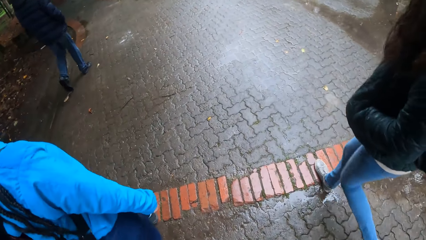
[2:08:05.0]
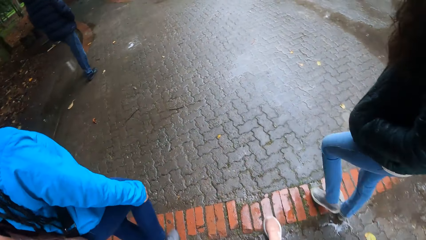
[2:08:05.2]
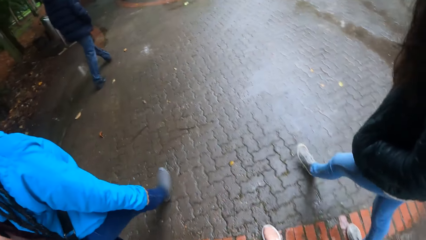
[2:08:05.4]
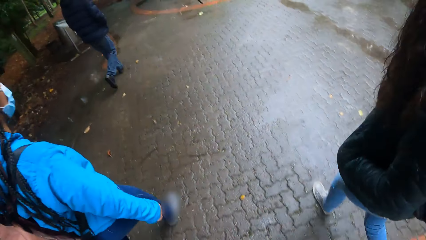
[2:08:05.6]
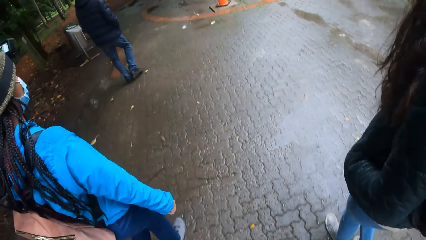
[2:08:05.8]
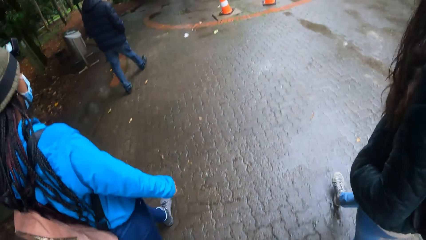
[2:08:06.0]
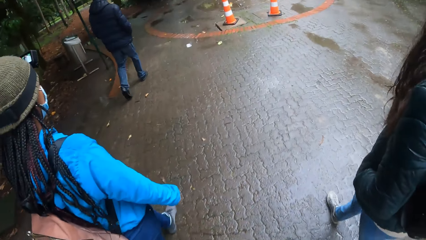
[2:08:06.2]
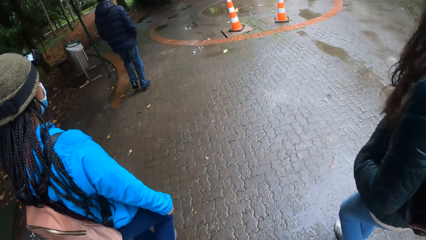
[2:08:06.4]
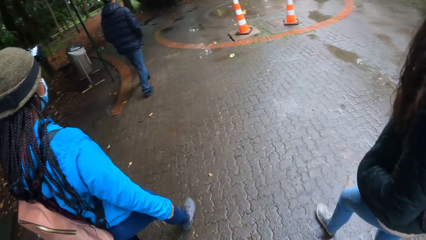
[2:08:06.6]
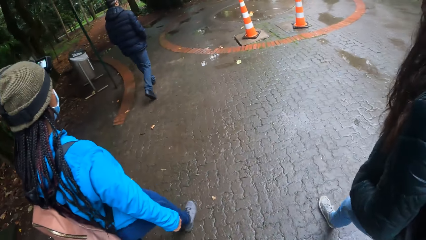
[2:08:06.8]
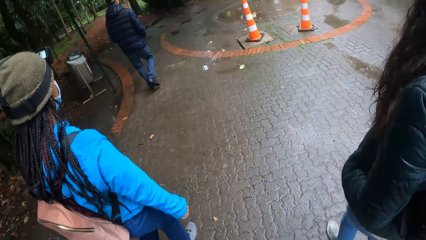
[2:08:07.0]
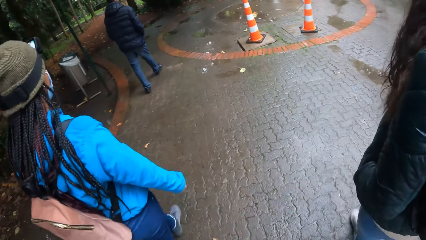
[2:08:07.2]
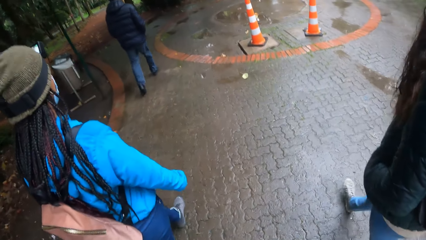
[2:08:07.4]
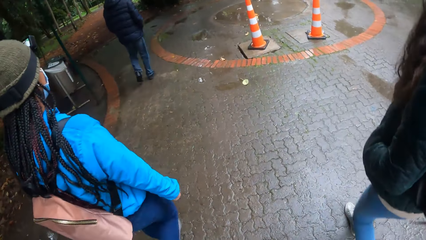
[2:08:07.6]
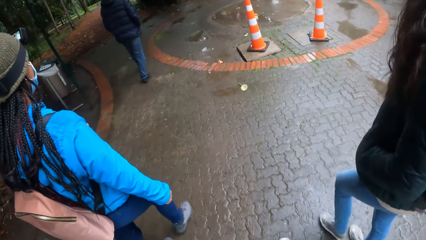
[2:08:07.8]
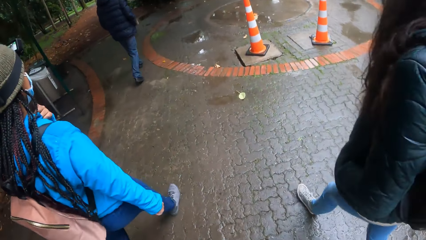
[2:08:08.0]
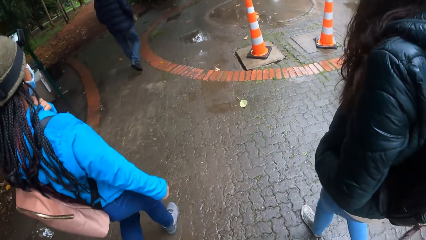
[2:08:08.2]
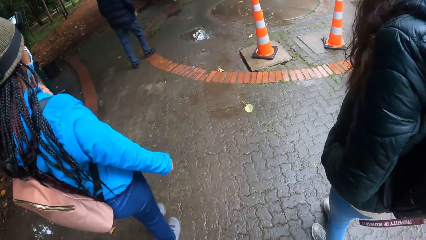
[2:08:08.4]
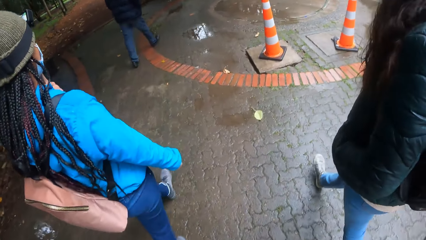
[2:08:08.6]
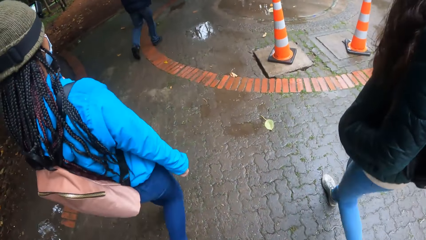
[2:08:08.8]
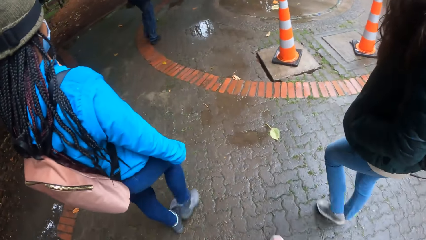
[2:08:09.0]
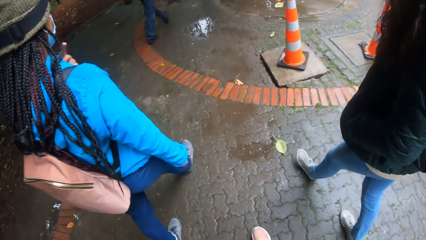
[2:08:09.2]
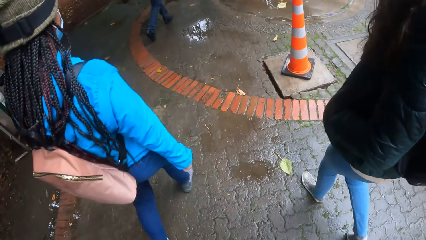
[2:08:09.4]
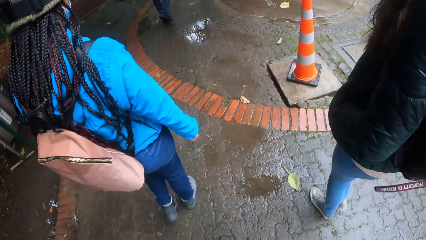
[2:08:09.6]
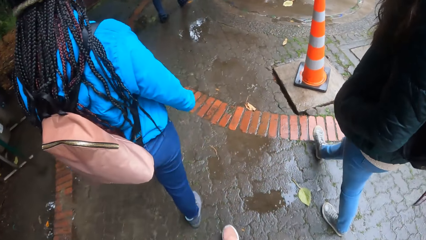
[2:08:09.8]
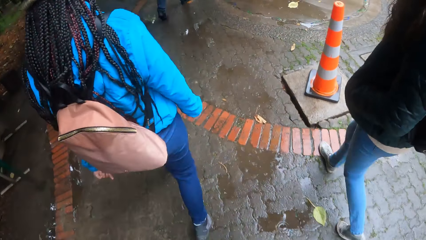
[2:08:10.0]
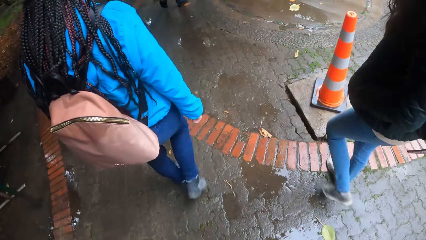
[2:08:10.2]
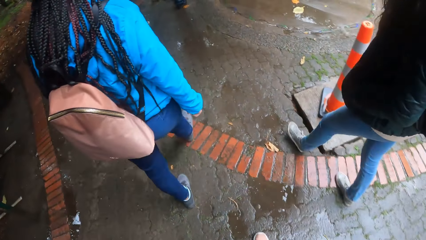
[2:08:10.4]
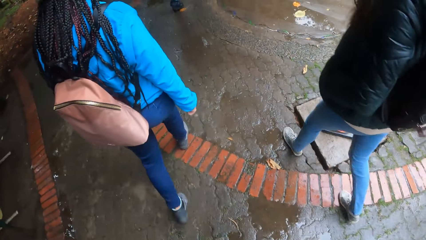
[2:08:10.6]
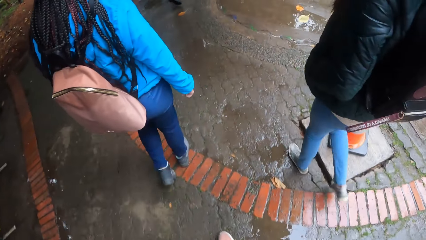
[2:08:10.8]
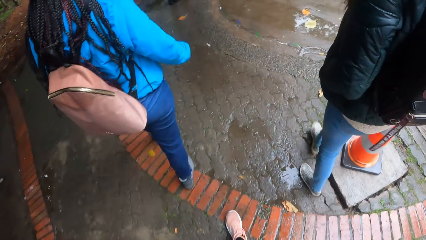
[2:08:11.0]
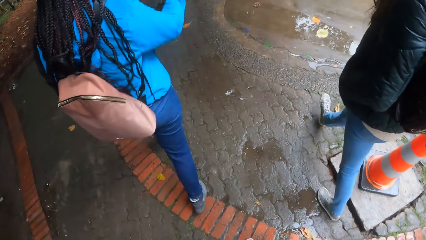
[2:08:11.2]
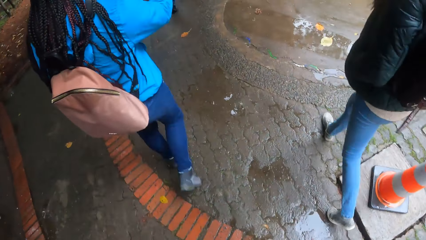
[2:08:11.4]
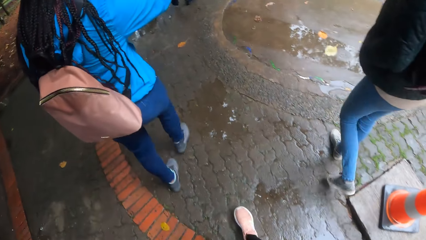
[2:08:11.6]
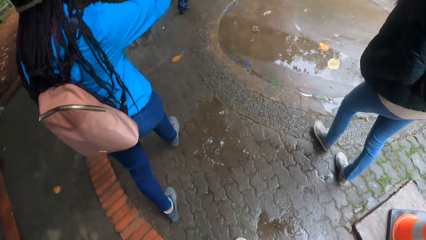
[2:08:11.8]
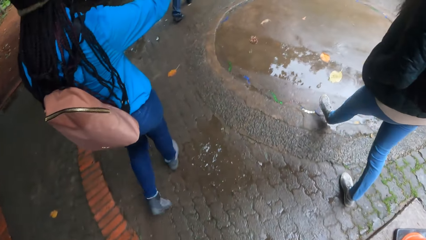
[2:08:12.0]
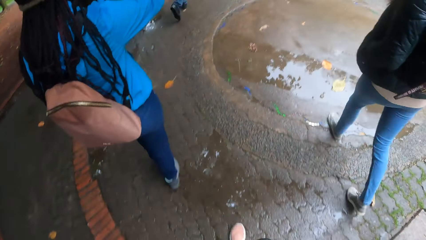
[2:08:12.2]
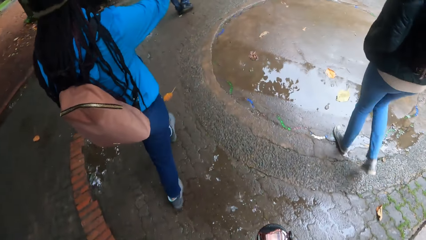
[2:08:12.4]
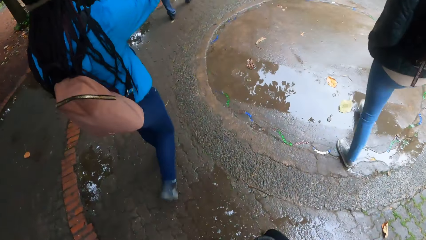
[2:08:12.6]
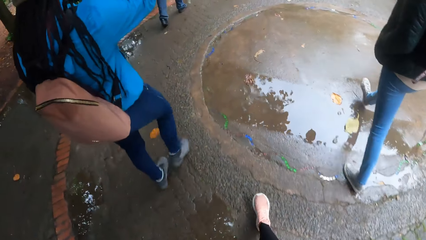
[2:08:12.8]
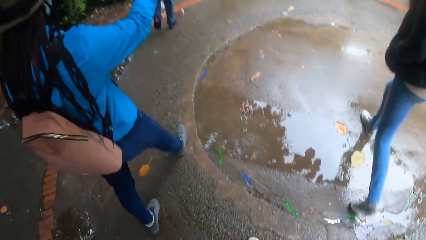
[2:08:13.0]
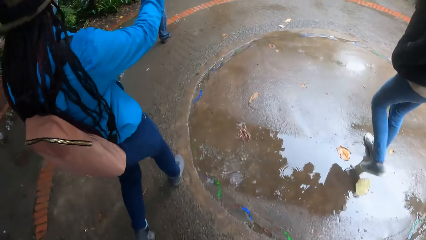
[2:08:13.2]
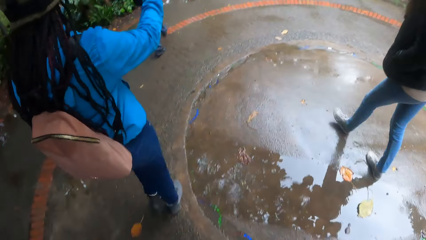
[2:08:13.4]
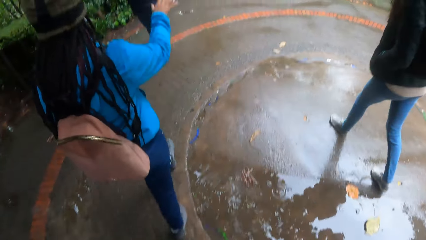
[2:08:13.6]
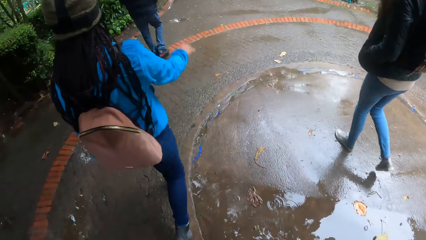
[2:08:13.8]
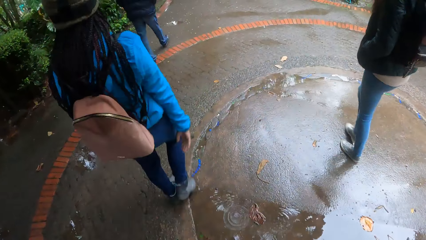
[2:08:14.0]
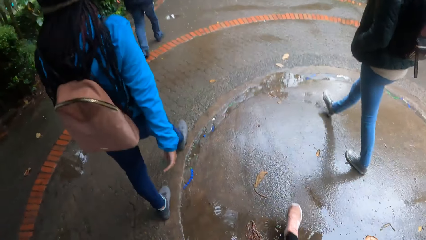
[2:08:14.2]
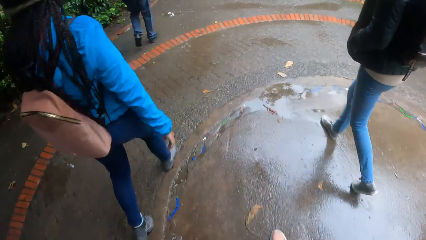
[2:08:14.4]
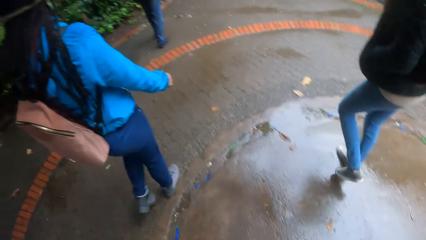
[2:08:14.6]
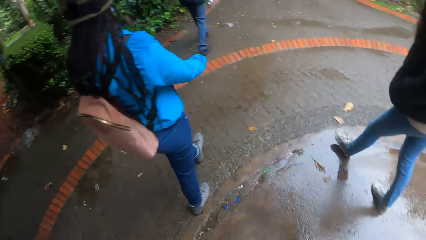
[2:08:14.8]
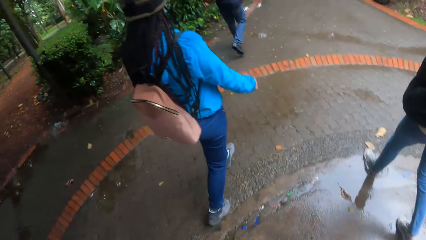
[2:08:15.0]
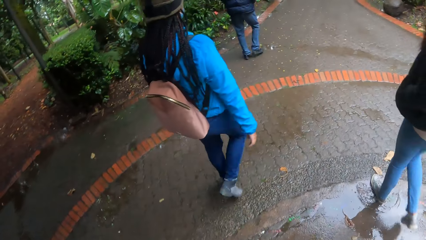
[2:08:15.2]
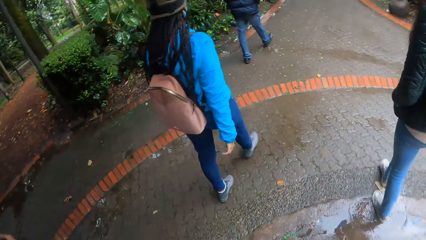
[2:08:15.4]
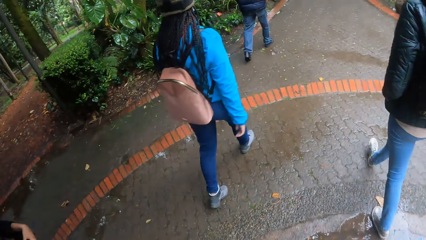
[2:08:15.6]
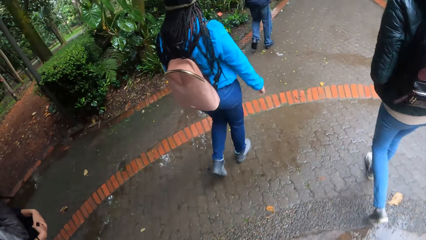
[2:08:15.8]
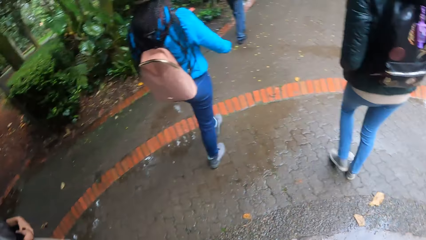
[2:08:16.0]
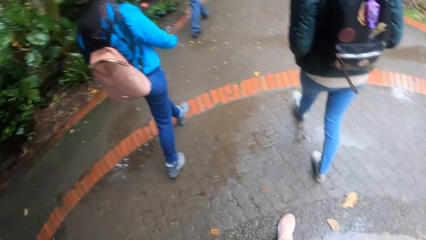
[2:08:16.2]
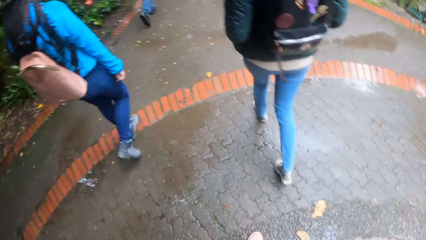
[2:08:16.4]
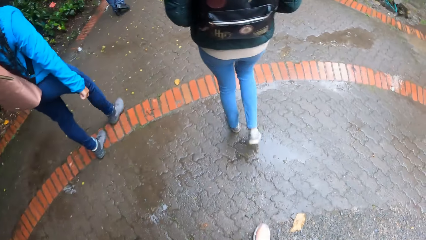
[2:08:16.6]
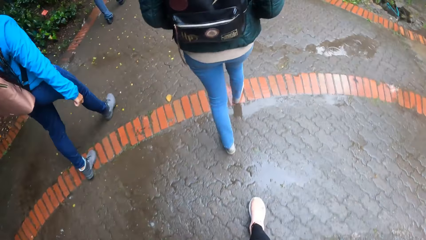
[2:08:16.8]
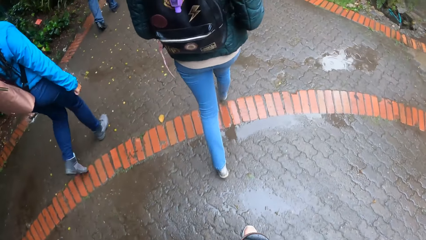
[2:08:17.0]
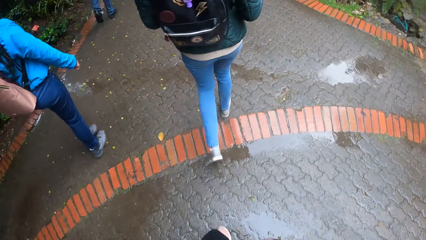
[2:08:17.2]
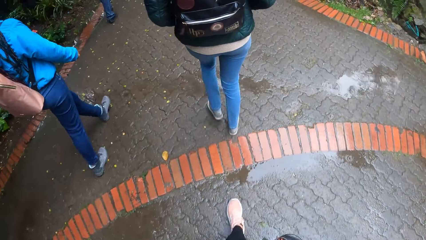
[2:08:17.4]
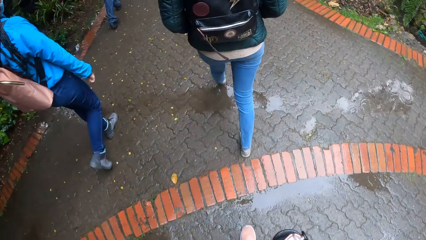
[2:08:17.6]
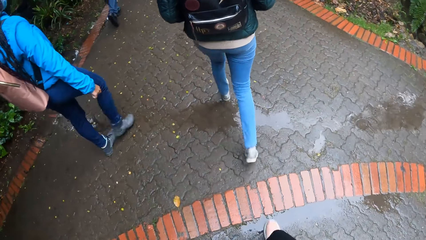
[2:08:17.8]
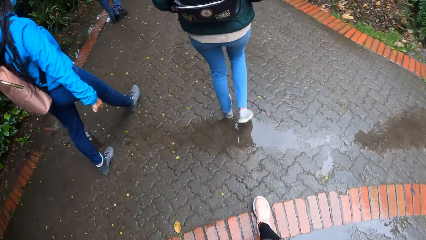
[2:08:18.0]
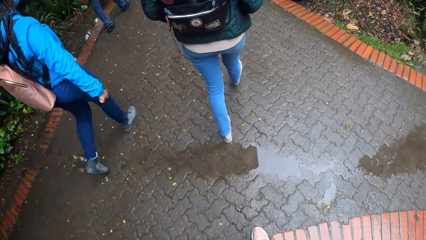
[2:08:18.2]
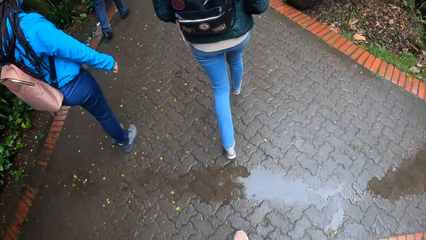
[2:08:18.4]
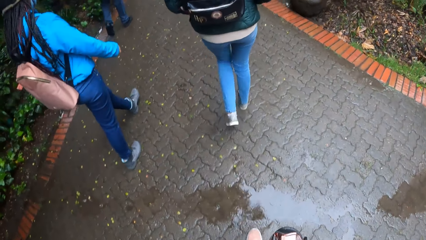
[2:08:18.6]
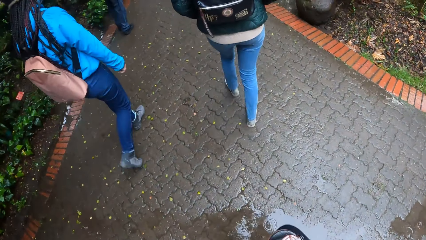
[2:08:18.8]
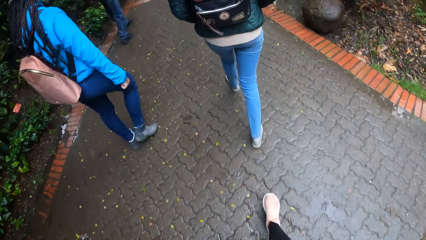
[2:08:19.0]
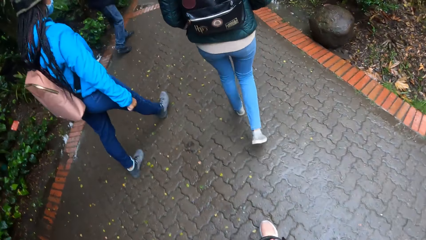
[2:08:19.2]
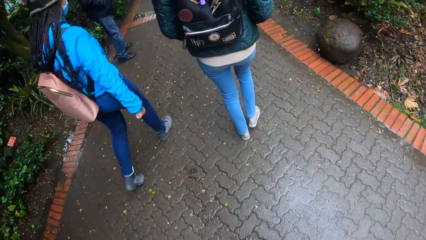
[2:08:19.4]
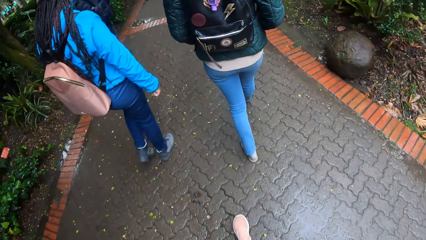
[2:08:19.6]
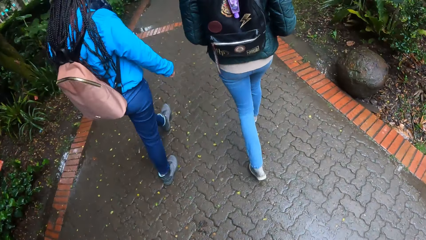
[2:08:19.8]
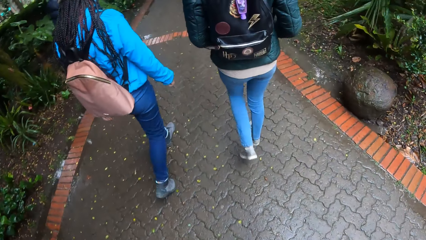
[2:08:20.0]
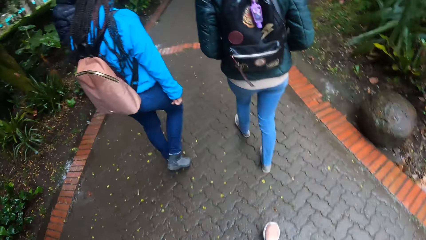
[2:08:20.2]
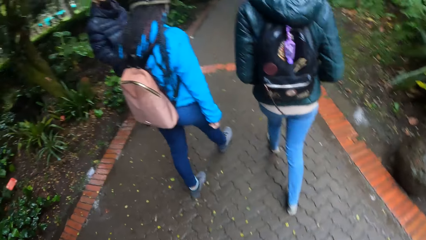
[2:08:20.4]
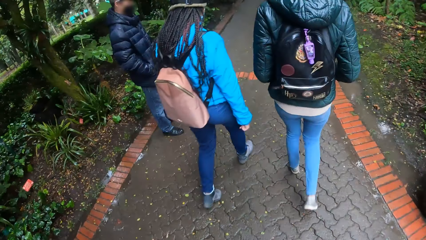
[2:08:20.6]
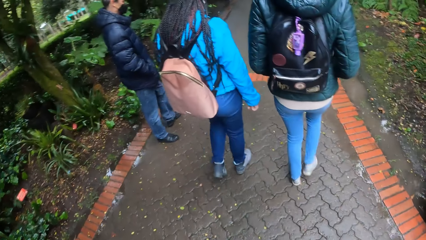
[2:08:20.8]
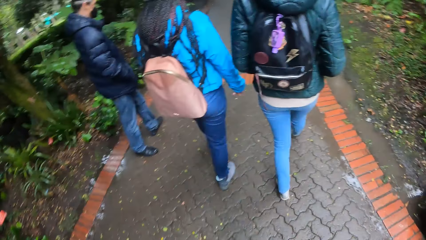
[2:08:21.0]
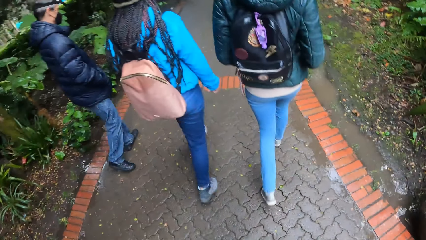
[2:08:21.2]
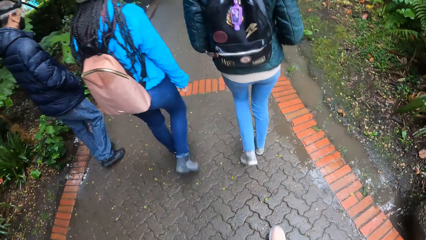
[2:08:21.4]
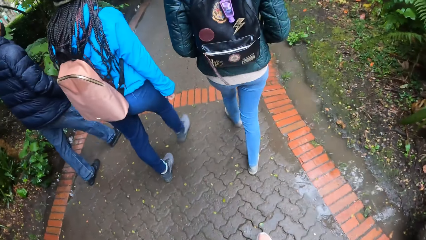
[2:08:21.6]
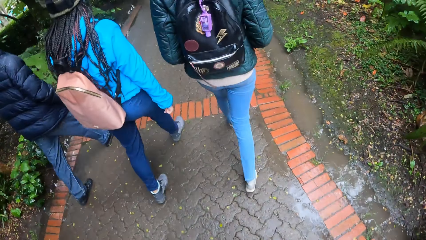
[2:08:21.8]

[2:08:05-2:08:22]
The camera wearer steps on the bricks on the path with her right foot. She looks in front. The person points in front with her right hand and drops her right hand. The camera wearer looks sideways. She looks down.
